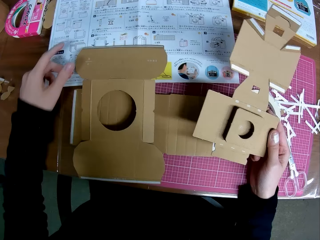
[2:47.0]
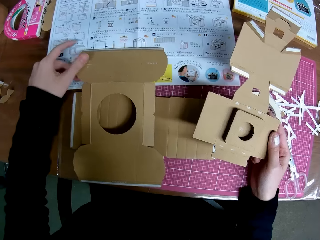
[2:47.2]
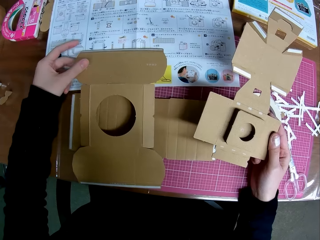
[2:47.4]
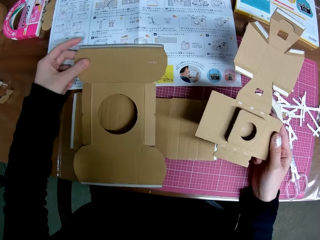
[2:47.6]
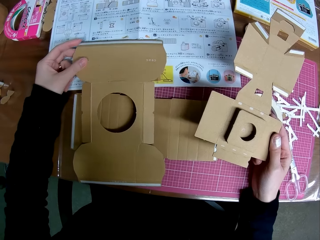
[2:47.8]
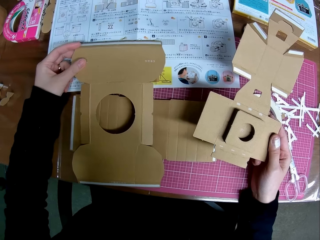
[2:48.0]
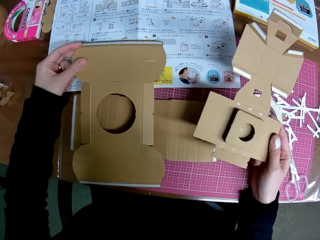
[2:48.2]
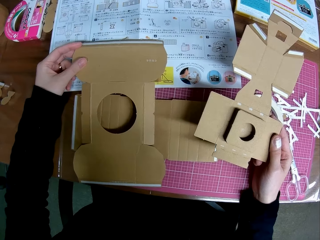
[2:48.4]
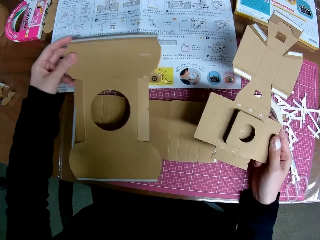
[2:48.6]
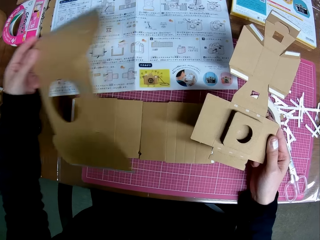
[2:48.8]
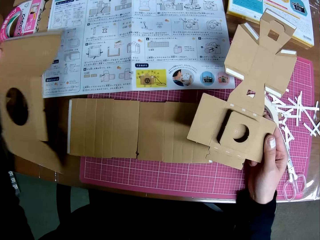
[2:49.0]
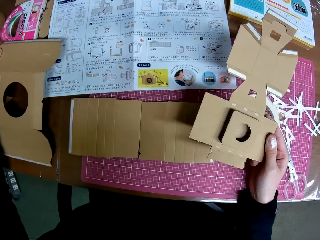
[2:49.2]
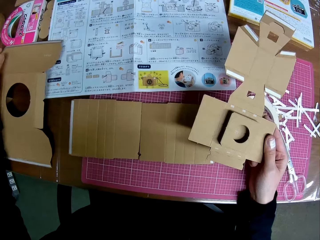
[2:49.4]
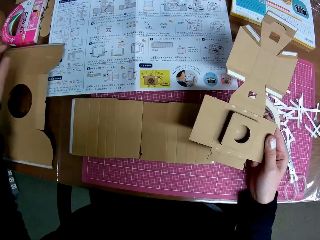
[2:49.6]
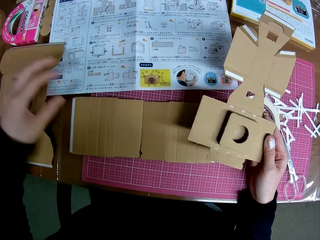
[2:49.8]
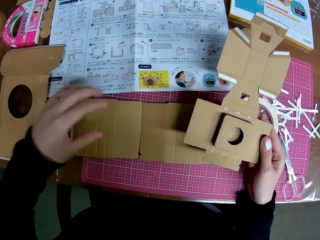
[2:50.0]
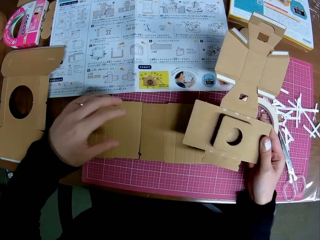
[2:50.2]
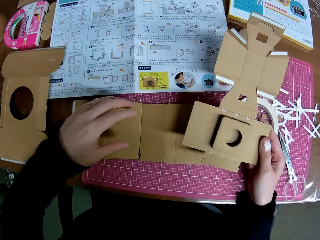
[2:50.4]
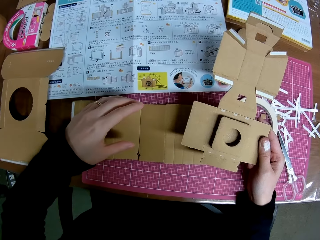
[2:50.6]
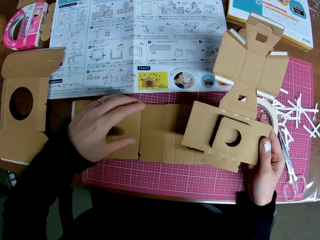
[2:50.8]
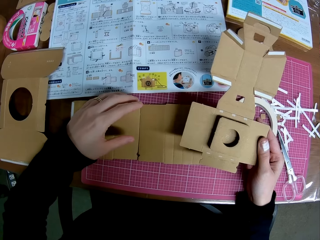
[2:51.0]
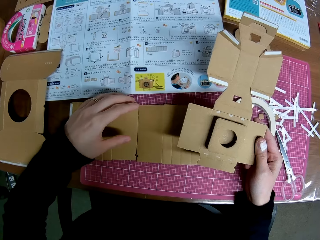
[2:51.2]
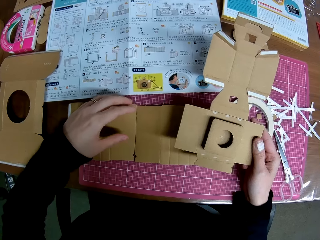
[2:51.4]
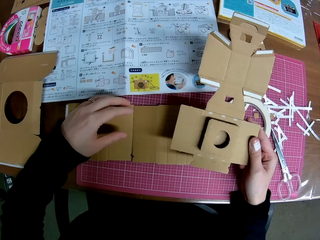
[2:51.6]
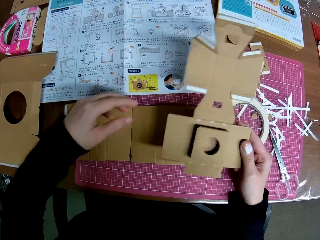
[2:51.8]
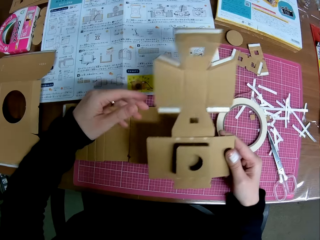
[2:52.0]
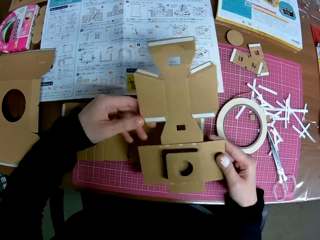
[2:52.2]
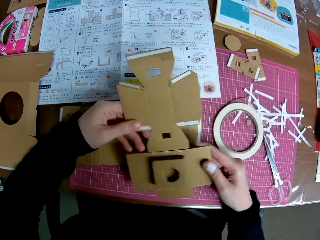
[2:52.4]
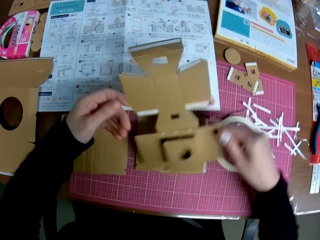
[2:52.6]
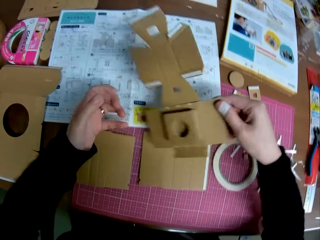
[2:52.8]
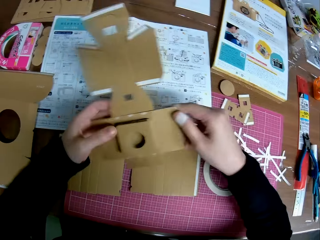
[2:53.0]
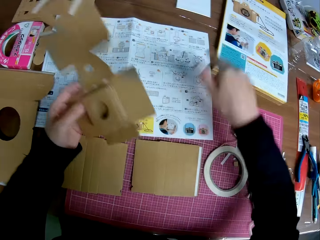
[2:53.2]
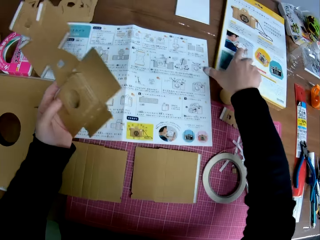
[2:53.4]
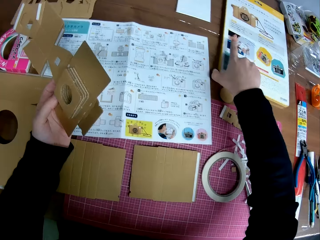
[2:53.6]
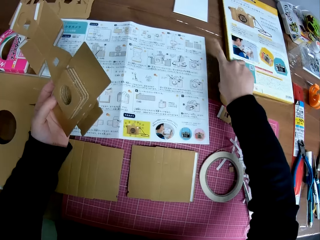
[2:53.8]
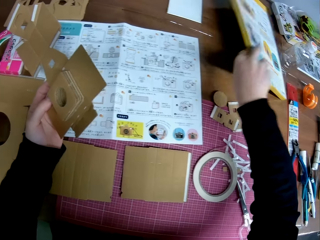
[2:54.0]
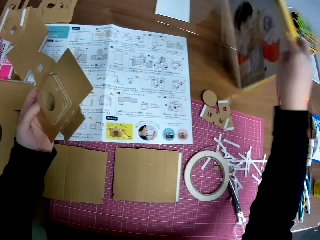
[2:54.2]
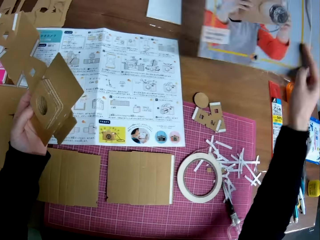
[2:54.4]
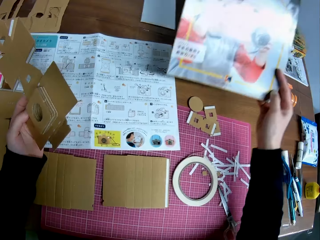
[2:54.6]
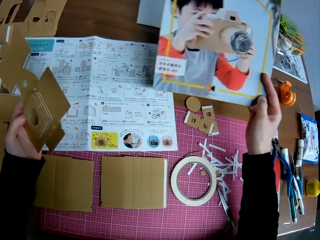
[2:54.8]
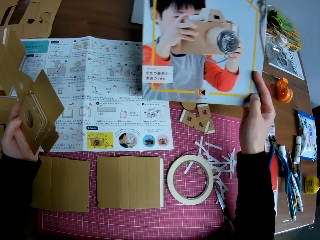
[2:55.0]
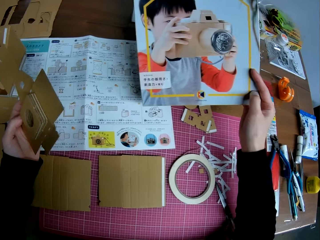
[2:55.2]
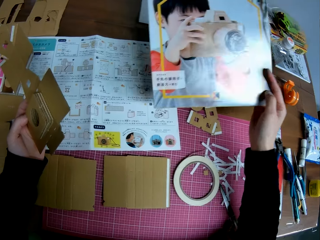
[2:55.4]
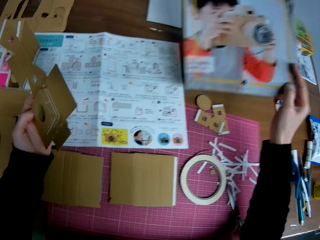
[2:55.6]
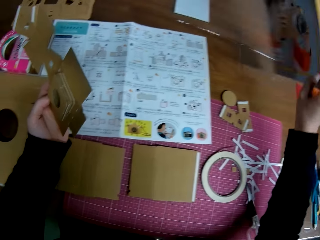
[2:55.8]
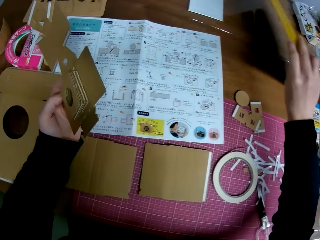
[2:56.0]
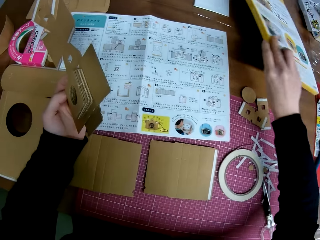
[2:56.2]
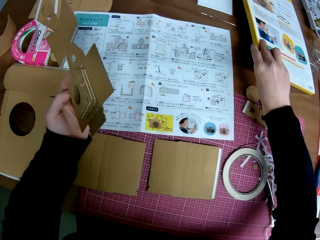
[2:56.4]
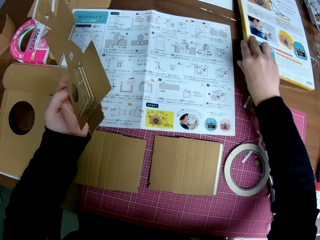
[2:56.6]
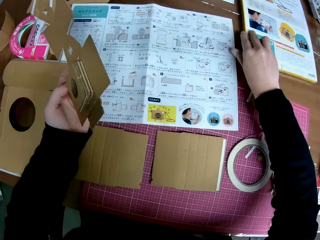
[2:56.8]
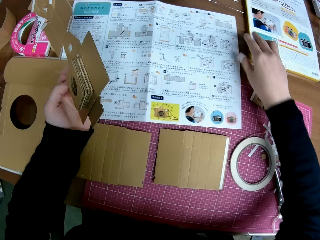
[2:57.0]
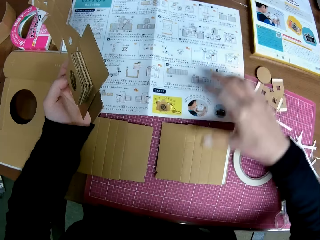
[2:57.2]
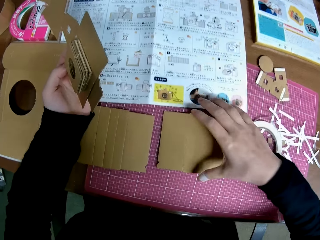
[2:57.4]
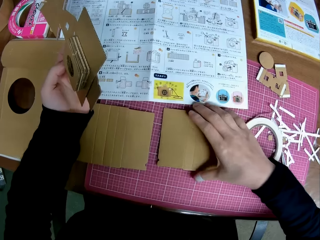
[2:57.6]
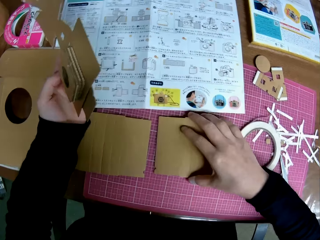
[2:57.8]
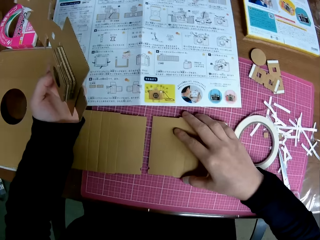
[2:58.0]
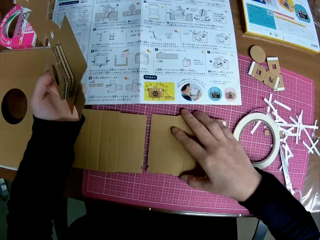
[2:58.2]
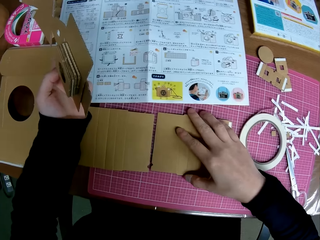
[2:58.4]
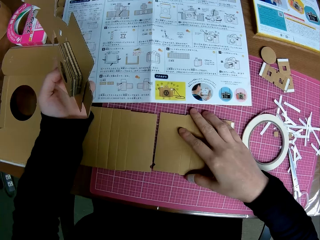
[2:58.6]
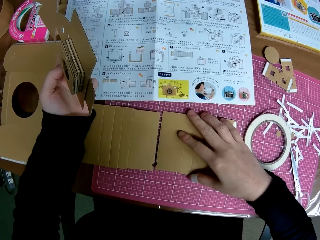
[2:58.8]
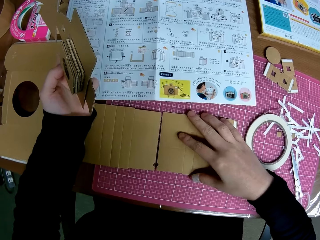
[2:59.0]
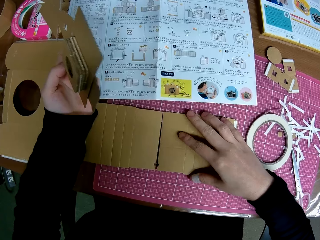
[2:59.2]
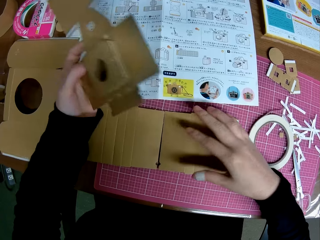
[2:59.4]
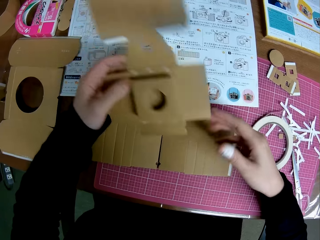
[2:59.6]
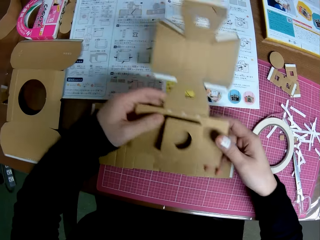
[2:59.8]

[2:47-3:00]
The camera wearer repositions the piece of paper mechanical model on the table with his left hand. He touches pieces of paperboards. He passes the piece of paper mechanical model in his right hand to his left hand. He turns a book on the table with his right hand. He picks the book. He places down the book. He adjusts a piece of paper mechanical model on the table with his right hand.

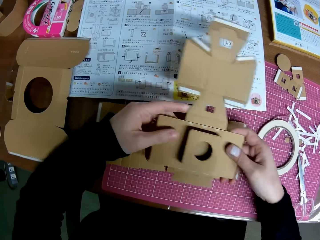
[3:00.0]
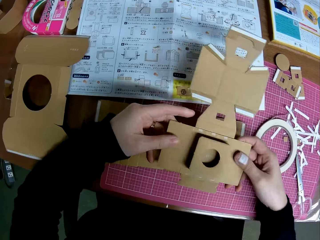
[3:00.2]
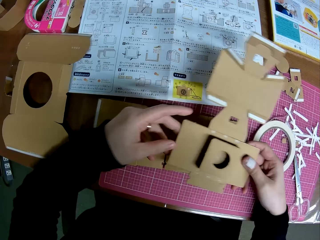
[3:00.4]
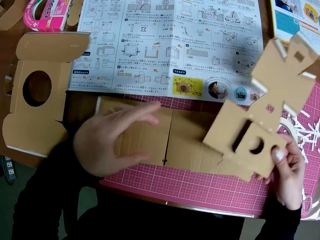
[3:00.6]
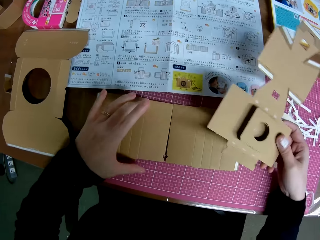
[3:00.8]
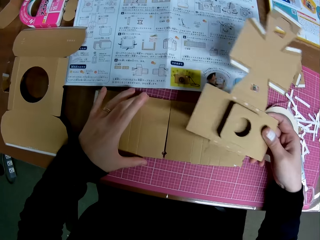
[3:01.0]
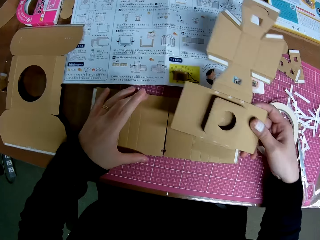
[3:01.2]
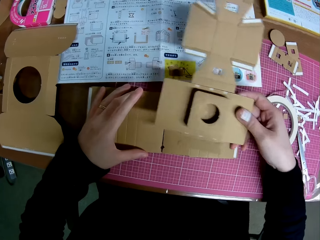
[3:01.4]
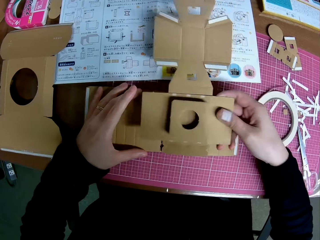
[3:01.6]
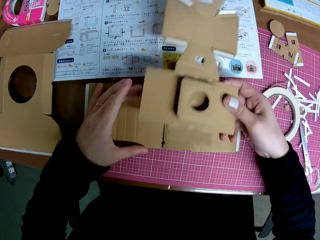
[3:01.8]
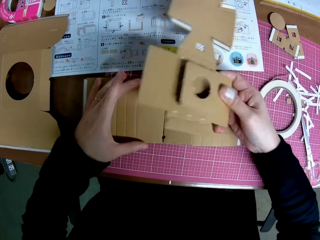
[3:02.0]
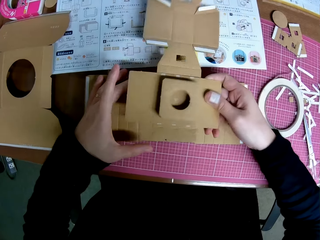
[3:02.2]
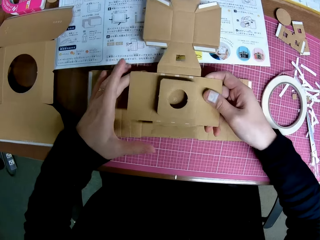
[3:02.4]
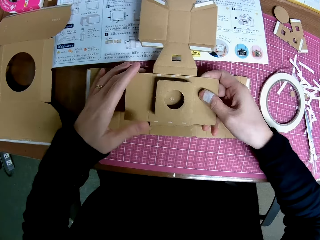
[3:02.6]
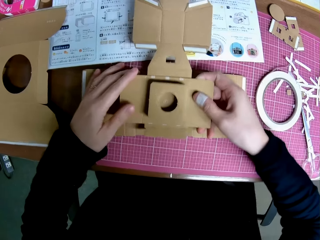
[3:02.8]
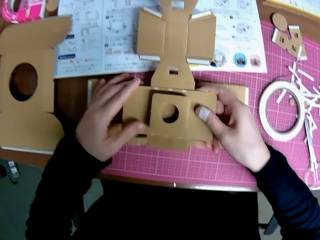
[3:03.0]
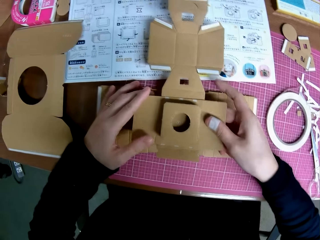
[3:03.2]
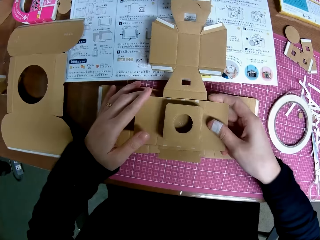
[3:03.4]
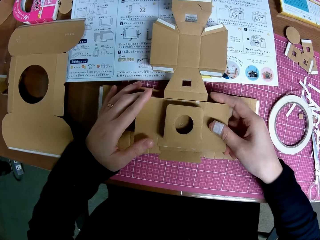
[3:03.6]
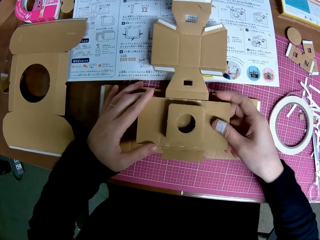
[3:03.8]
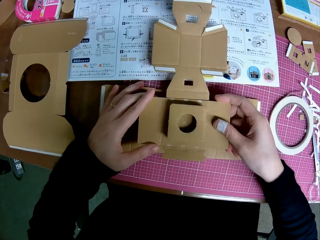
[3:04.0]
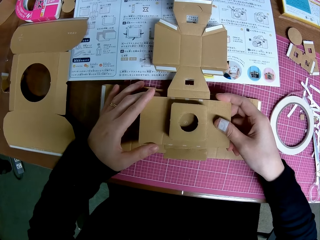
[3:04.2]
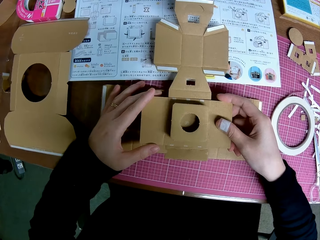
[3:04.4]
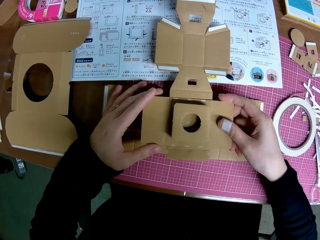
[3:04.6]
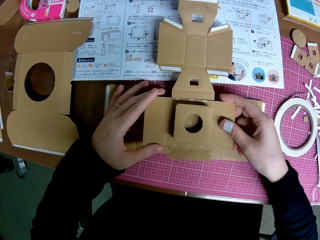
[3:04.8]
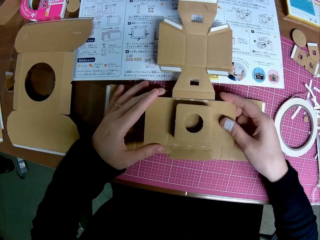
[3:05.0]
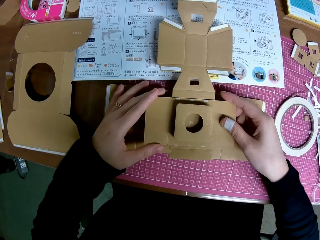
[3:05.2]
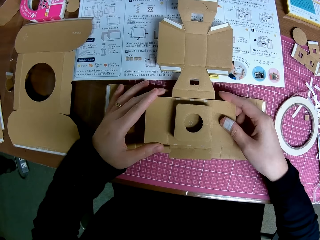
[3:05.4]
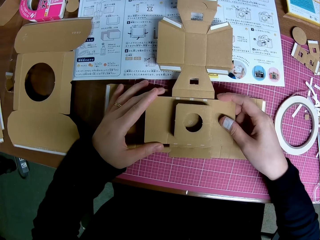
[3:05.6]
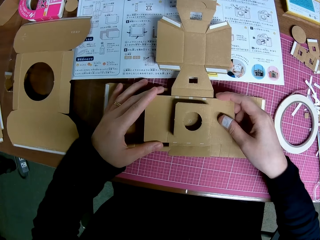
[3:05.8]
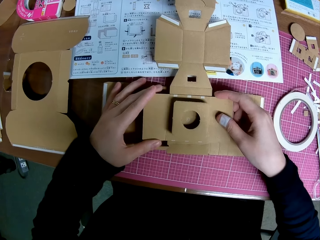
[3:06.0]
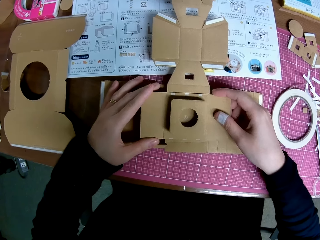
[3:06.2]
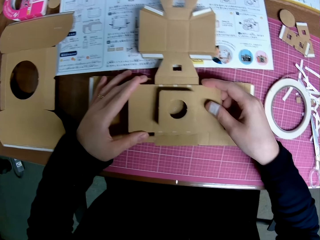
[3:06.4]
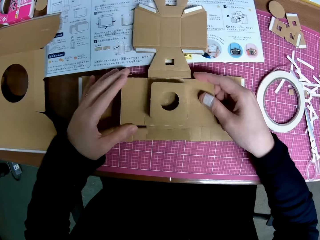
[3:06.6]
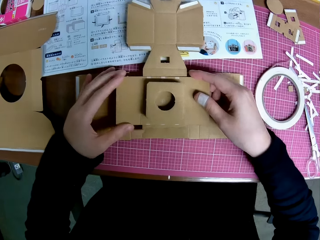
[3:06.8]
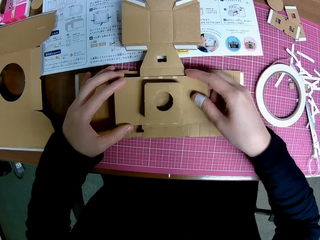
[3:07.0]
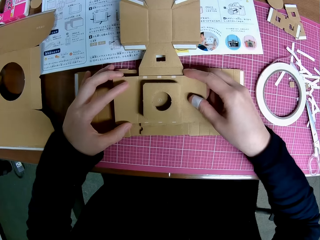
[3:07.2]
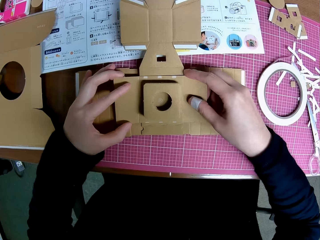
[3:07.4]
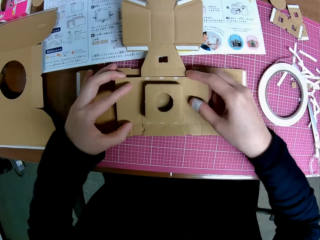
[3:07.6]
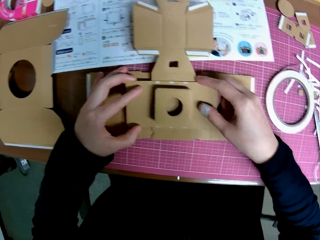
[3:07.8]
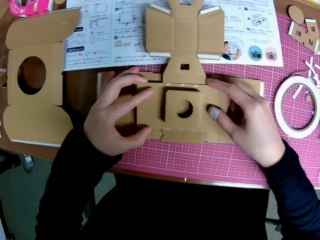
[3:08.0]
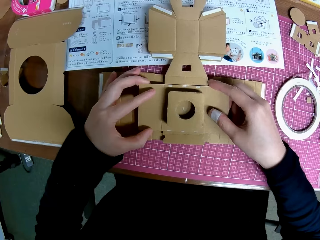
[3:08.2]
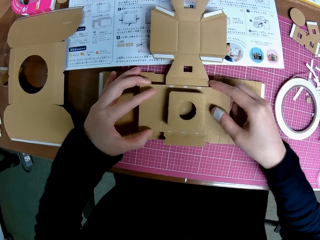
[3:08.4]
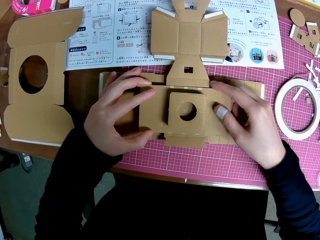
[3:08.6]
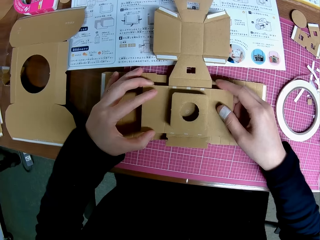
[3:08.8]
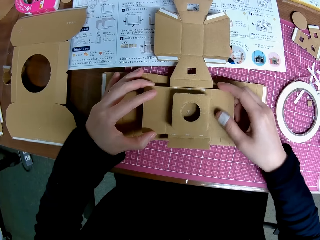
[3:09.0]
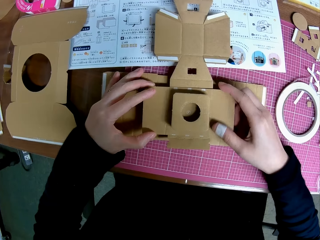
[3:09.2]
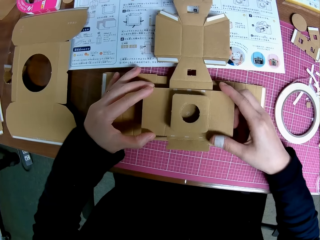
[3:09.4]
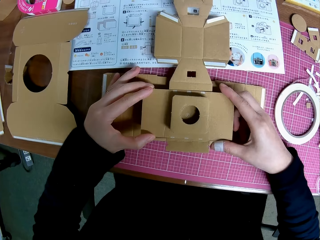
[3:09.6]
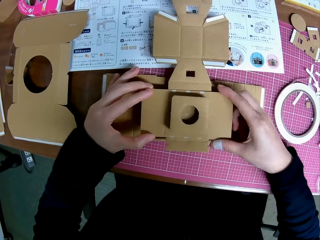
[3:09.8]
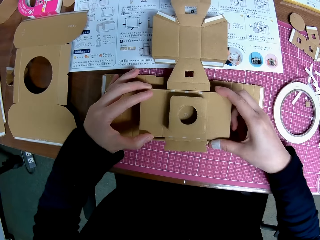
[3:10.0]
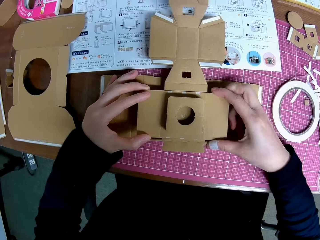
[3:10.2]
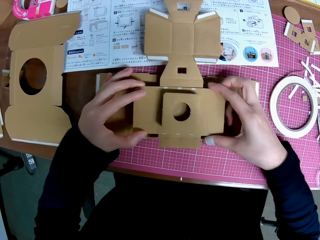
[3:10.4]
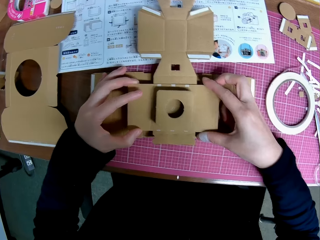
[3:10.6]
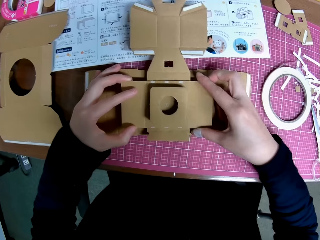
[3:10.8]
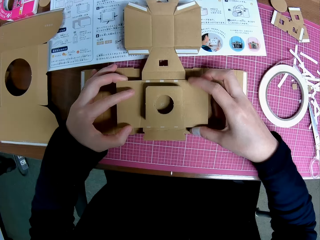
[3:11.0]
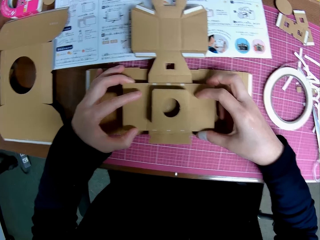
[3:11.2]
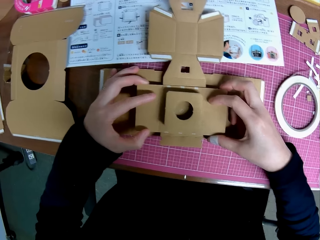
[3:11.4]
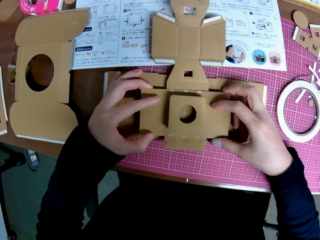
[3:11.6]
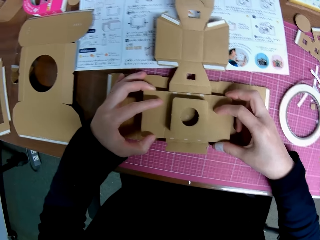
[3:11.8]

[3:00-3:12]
The camera wearer passes the piece of paper mechanical model in his left hand to his right hand. He places his left hand on a piece of paper mechanical model on the table. He places a piece of paper mechanical model on the pieces of paper mechanical model on the table with his hands.
